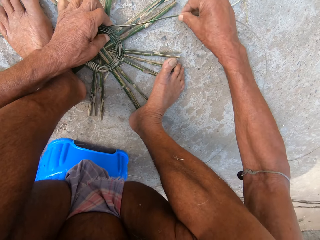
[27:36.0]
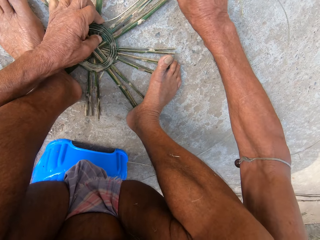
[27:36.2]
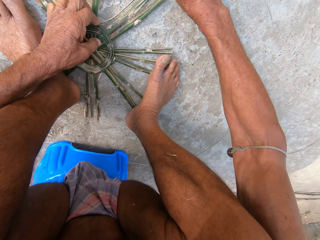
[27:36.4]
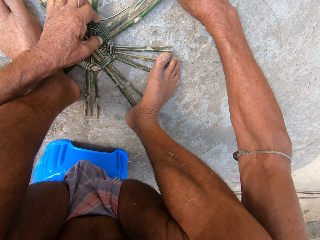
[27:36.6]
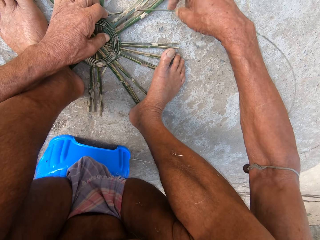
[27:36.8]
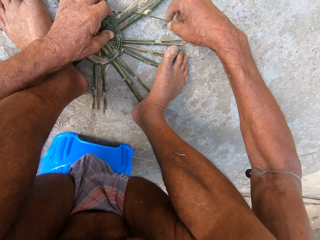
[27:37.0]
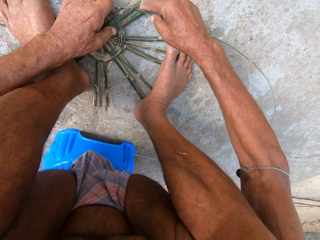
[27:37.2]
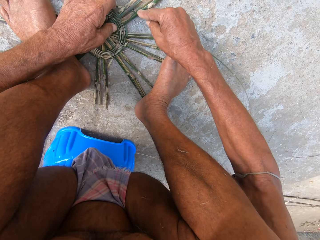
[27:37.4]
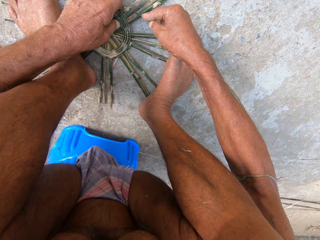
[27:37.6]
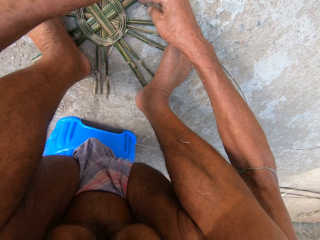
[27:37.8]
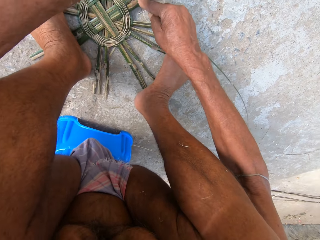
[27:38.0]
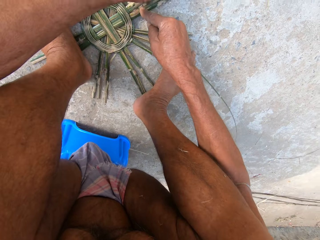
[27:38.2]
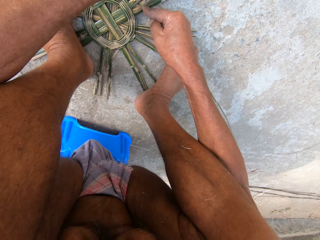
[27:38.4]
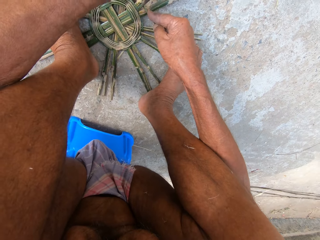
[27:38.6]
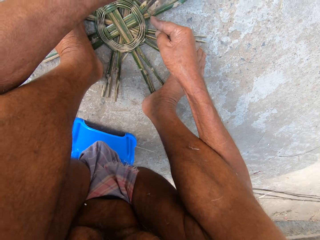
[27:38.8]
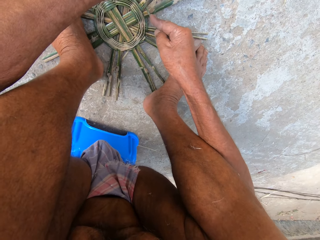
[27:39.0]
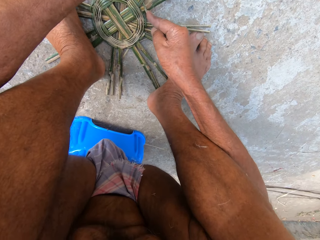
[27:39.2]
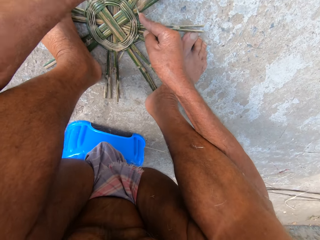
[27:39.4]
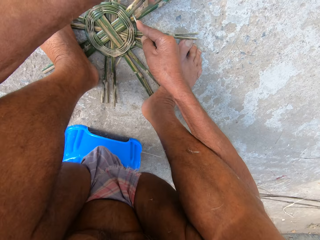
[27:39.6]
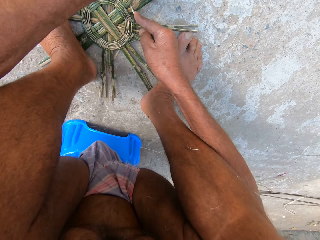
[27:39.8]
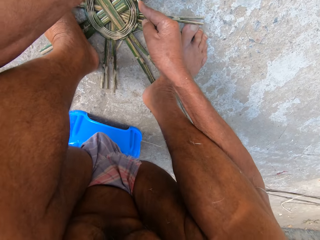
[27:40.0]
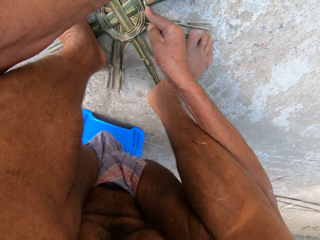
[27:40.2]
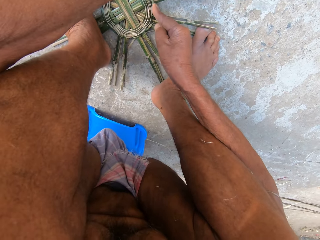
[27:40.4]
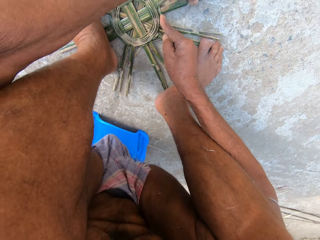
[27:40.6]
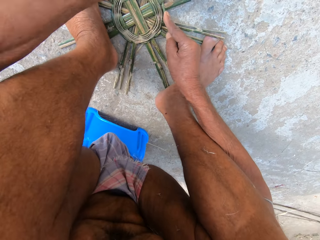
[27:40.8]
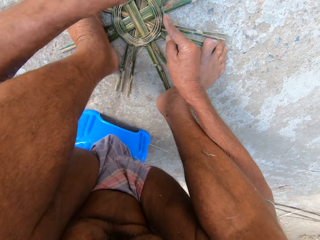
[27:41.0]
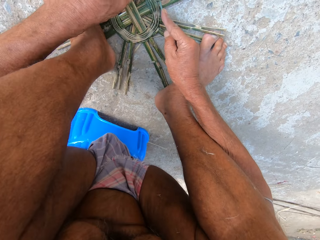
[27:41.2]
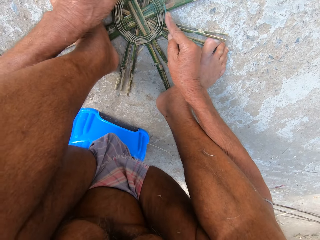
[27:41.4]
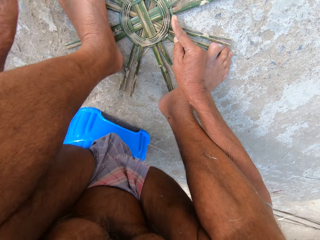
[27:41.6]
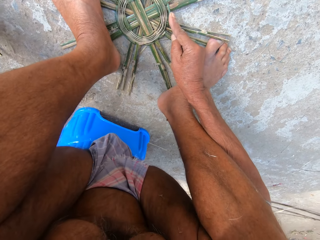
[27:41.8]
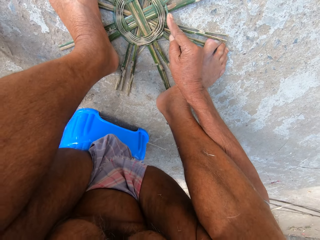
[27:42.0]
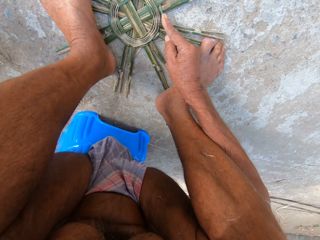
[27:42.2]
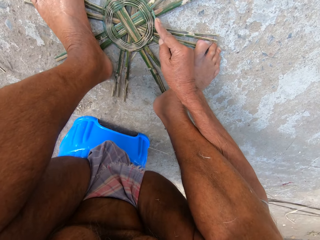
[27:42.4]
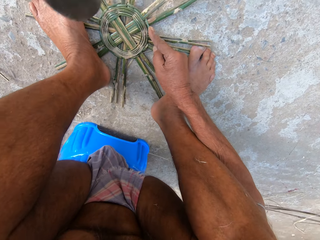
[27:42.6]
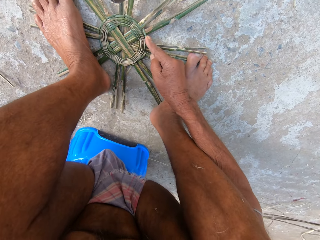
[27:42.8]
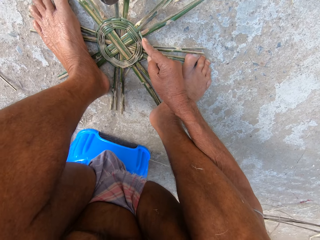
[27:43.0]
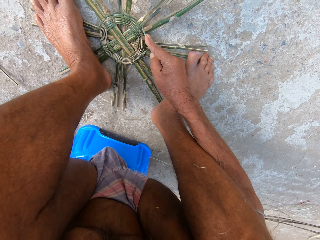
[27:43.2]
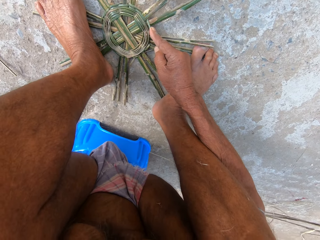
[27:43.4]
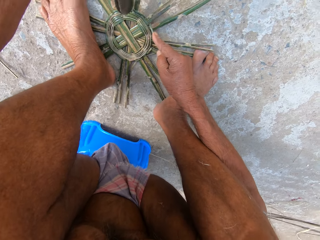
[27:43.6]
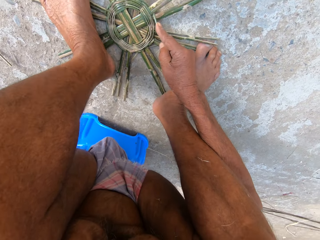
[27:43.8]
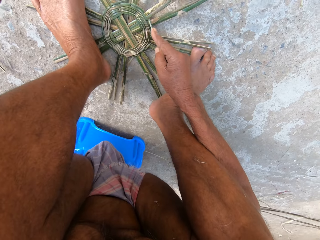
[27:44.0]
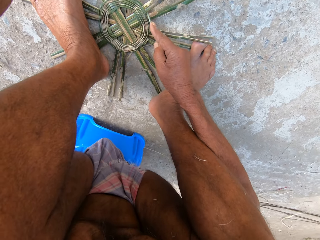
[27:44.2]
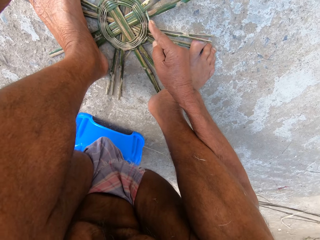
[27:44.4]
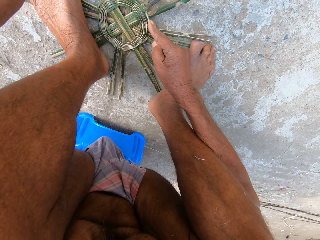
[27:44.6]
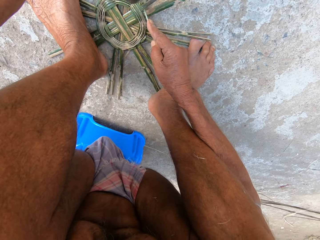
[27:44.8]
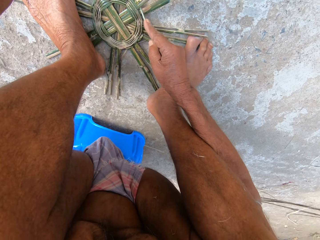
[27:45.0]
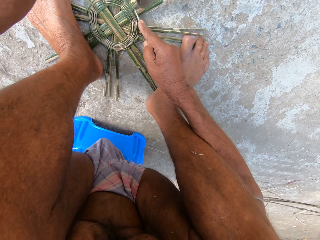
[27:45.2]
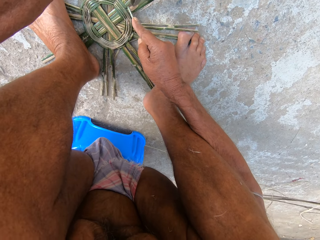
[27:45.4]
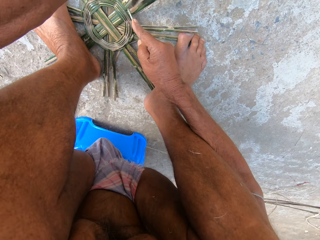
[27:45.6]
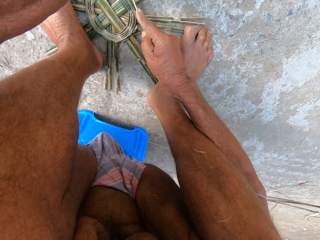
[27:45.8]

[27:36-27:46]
The camera wearer weaves the bamboo basket on the floor with both hands. He picks the machete from the floor with his left hand. He hits the bamboo basket on the floor with the machete in his left hand.

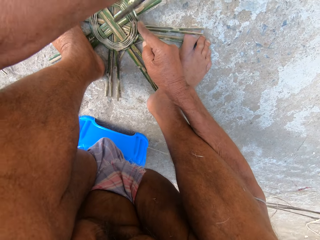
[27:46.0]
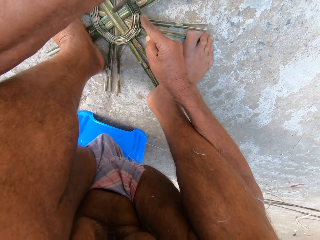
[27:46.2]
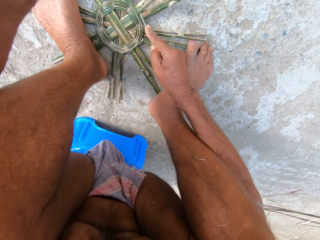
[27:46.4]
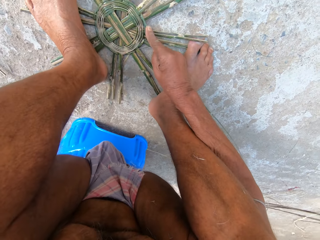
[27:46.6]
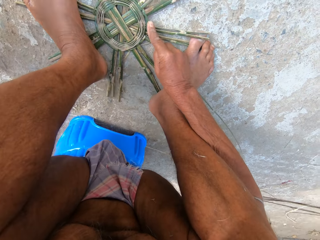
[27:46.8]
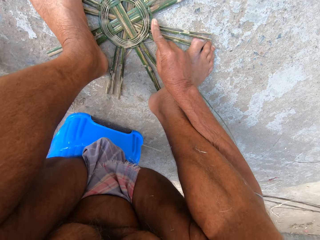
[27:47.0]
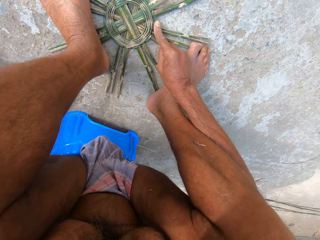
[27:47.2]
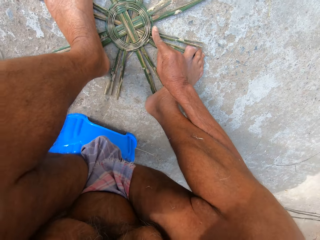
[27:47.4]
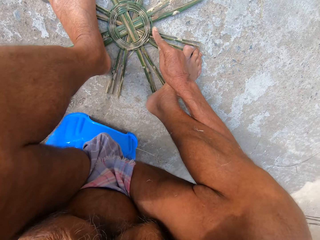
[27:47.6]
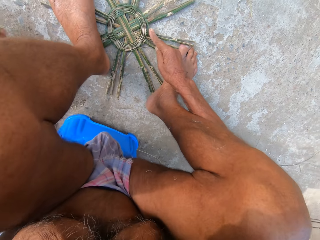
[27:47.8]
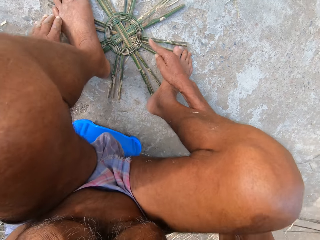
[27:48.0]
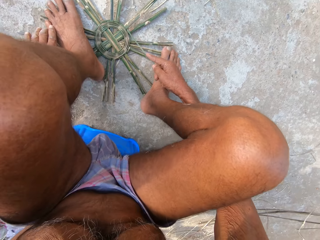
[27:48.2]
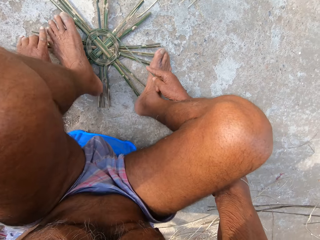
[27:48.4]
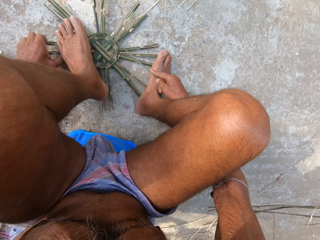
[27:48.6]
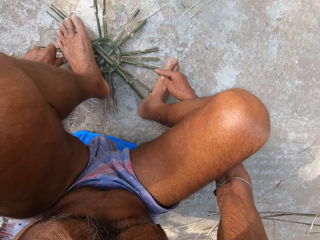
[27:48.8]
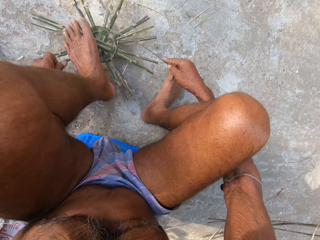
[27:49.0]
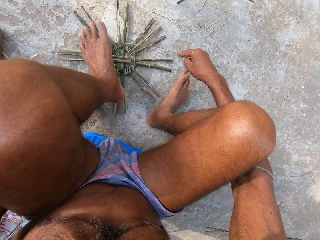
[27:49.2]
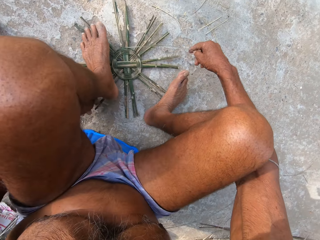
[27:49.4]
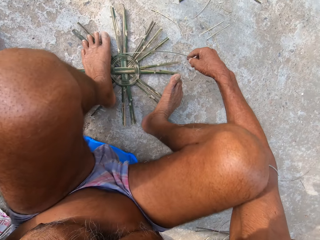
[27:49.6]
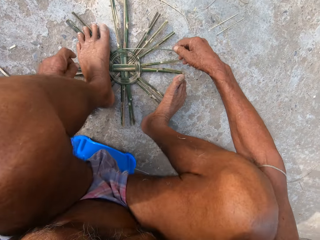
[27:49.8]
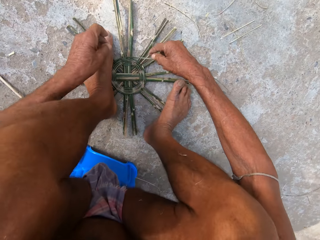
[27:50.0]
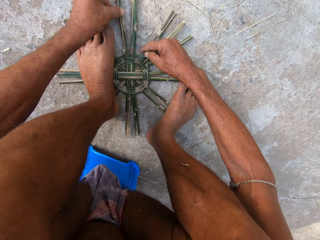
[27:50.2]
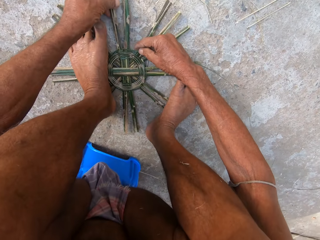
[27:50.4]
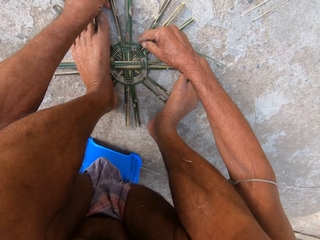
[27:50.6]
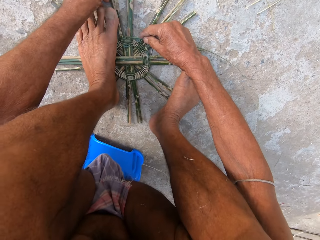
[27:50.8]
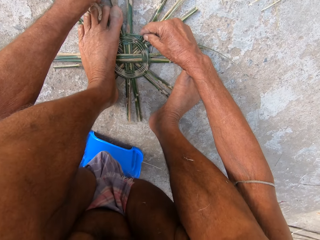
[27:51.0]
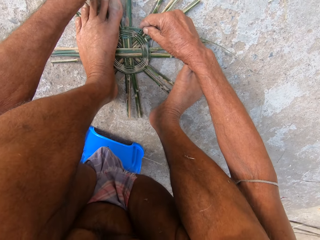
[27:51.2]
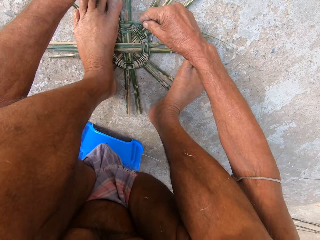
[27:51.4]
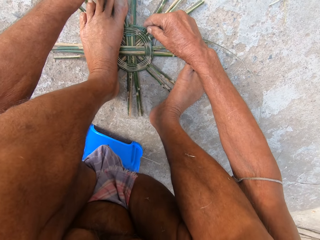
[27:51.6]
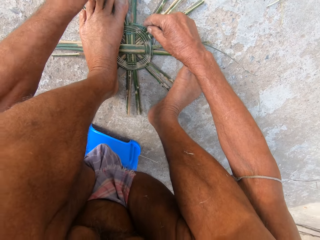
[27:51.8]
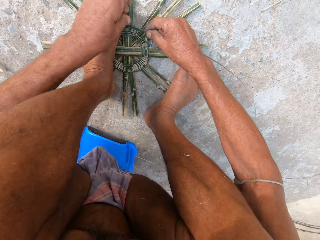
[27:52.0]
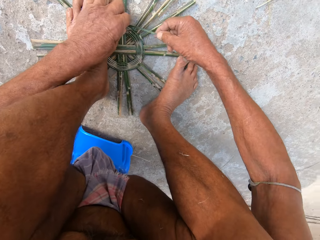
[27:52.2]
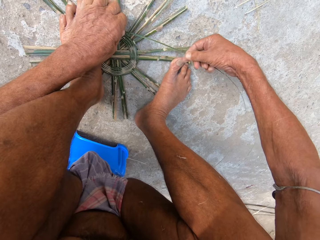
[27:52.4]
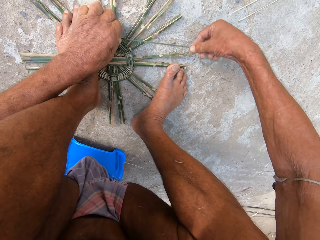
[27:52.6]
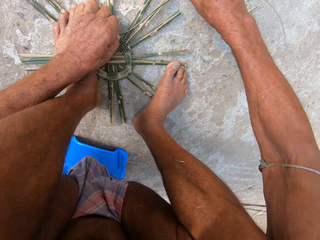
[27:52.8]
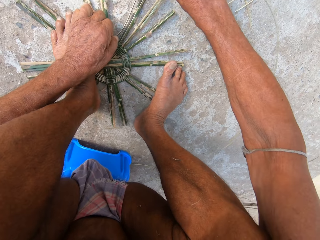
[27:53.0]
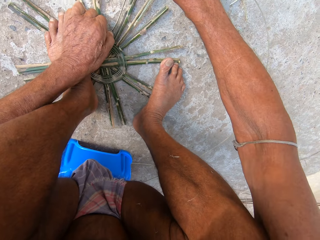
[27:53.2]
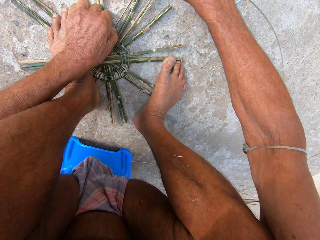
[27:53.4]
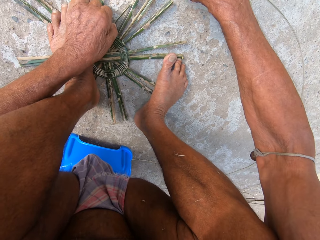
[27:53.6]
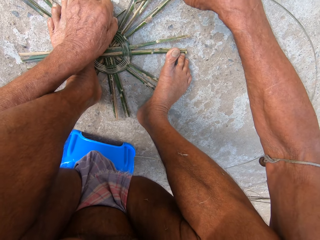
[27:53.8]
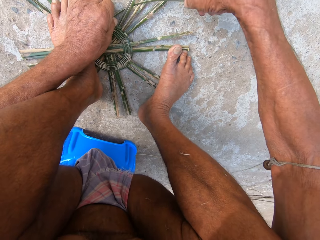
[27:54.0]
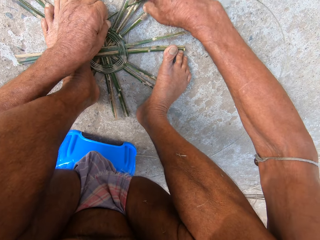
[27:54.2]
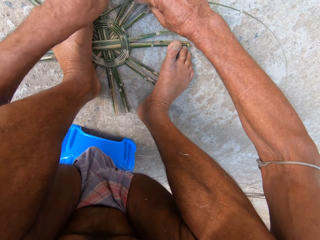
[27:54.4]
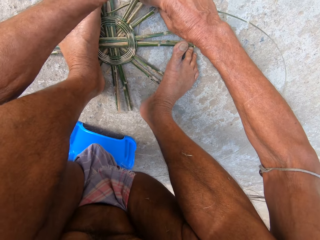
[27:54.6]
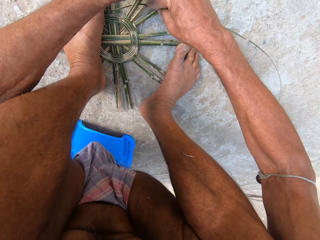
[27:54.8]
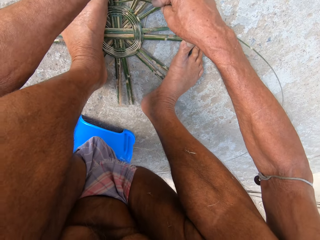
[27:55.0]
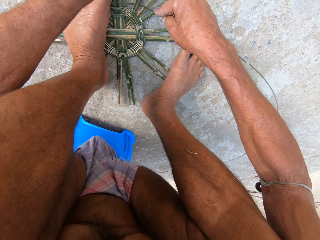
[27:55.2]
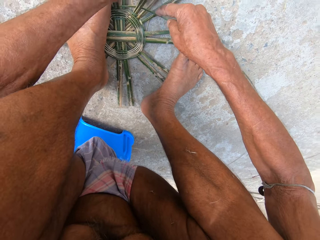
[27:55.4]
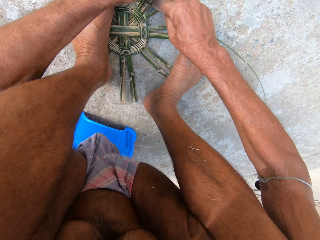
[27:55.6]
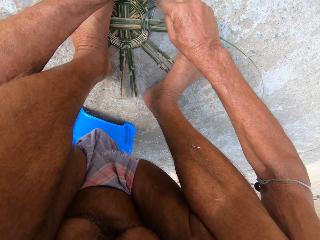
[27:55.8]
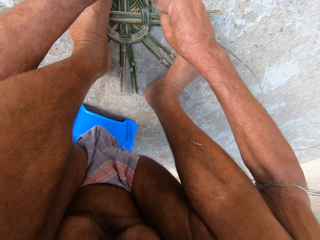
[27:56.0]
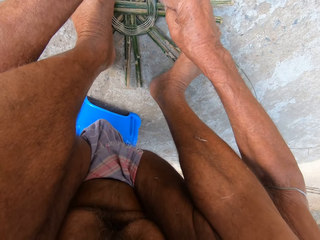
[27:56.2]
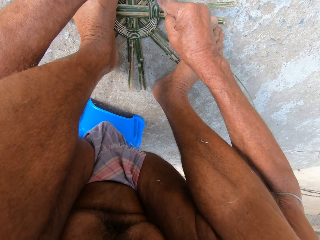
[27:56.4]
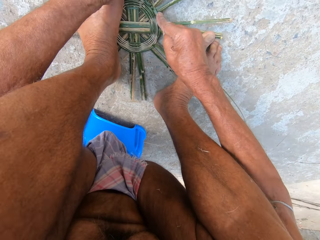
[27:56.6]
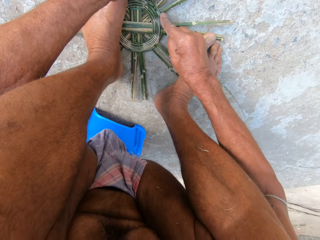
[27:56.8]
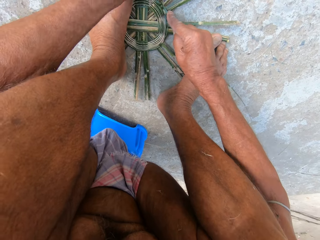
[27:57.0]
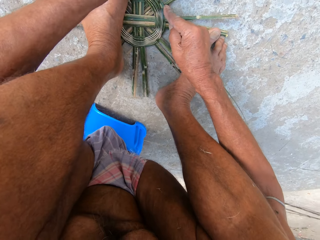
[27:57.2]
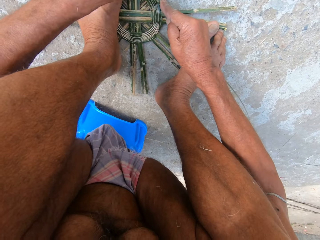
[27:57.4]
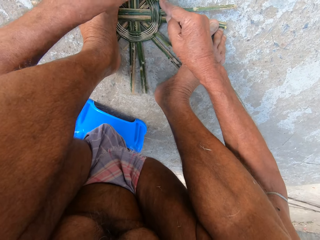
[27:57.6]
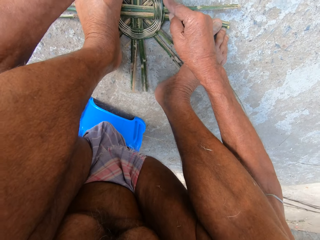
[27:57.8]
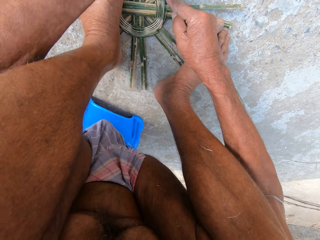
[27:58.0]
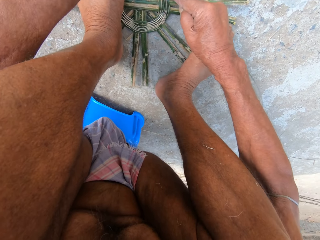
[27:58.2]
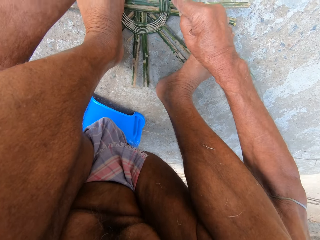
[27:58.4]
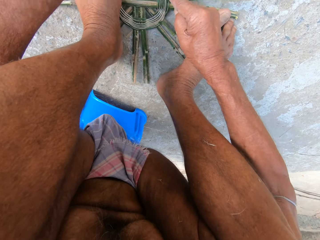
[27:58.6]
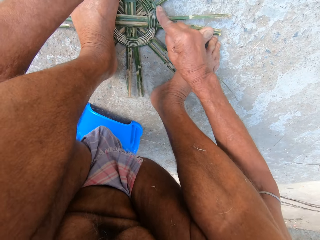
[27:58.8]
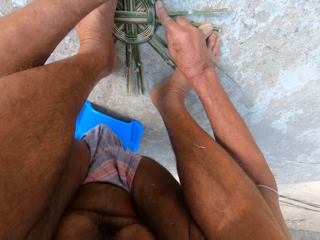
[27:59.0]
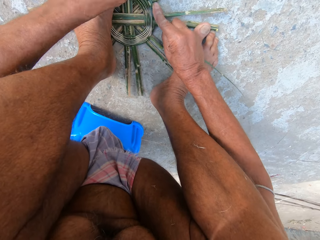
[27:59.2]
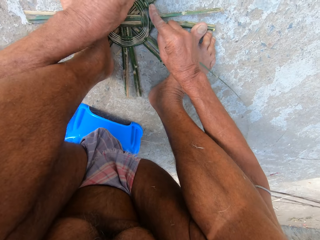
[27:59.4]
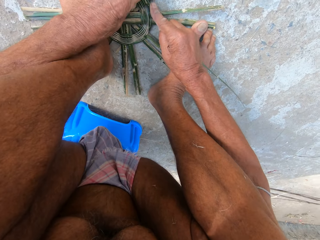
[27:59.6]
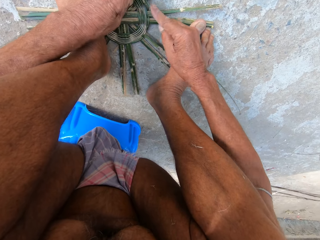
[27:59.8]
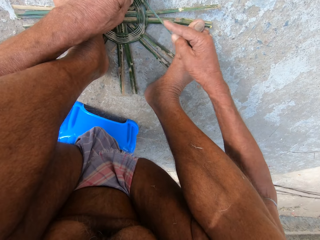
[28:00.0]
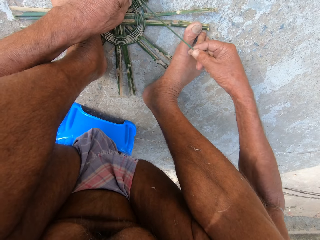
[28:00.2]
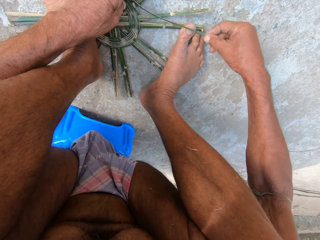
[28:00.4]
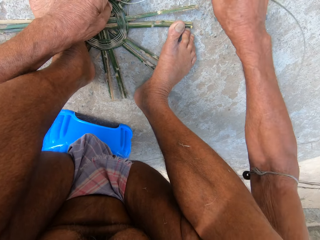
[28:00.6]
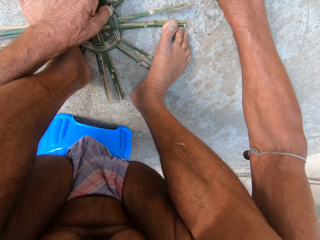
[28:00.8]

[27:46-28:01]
The camera wearer drops the machete on the floor with his left hand. He turns the bamboo basket on the floor with his left hand. He weaves the bamboo basket on the floor with both hands.
